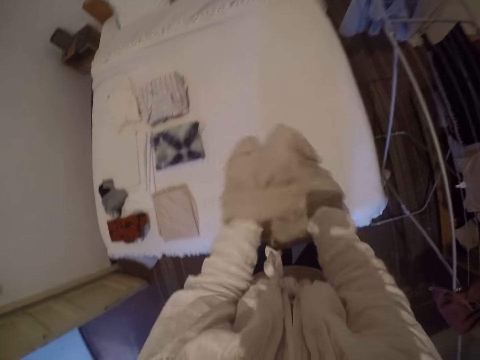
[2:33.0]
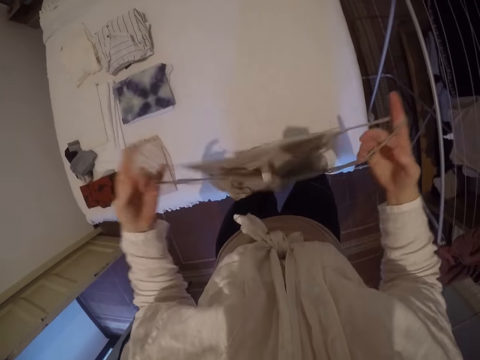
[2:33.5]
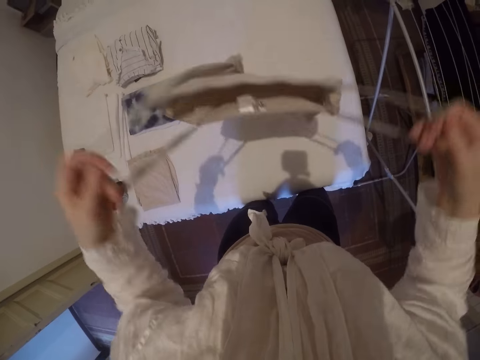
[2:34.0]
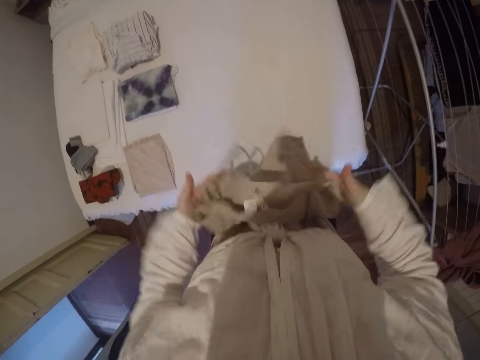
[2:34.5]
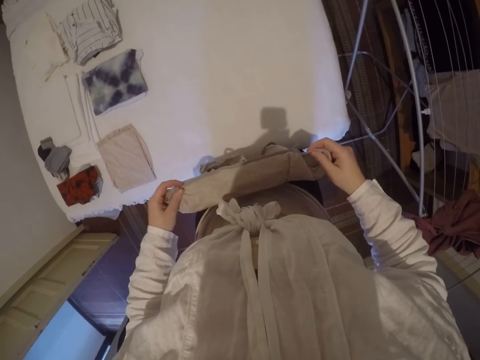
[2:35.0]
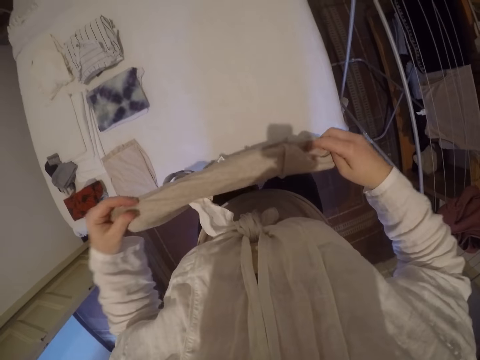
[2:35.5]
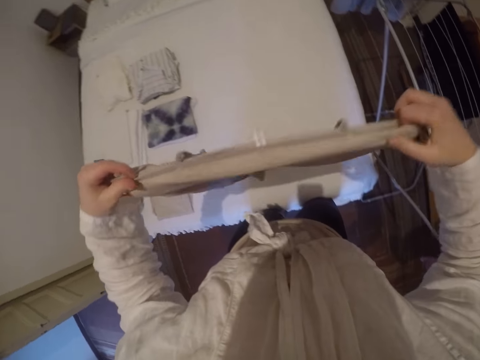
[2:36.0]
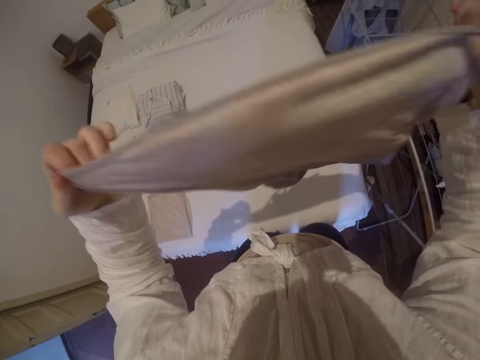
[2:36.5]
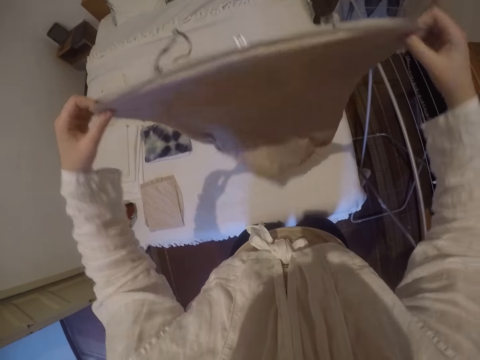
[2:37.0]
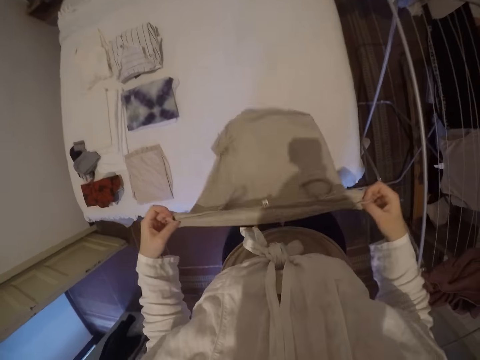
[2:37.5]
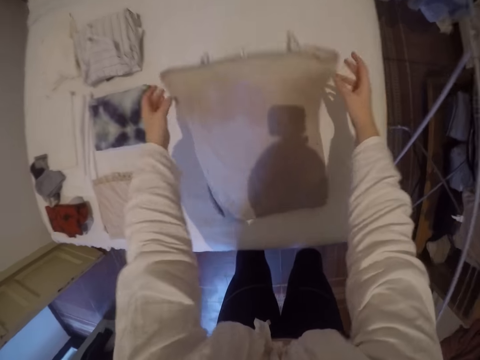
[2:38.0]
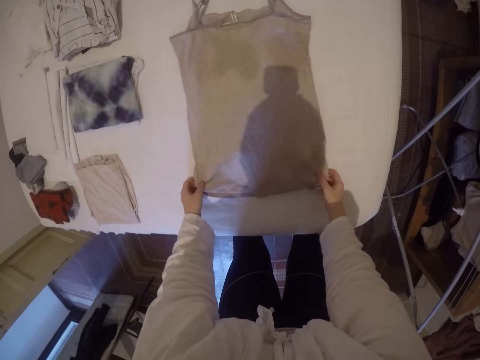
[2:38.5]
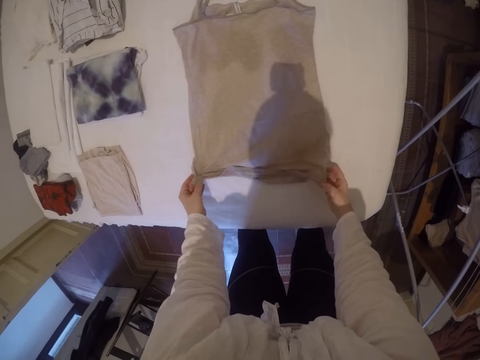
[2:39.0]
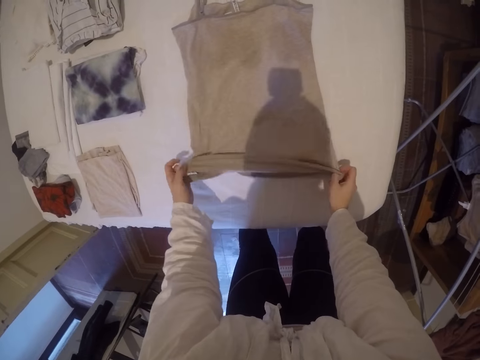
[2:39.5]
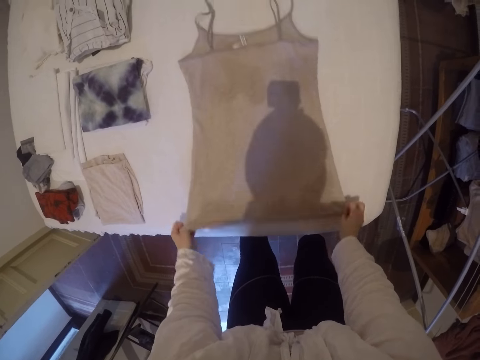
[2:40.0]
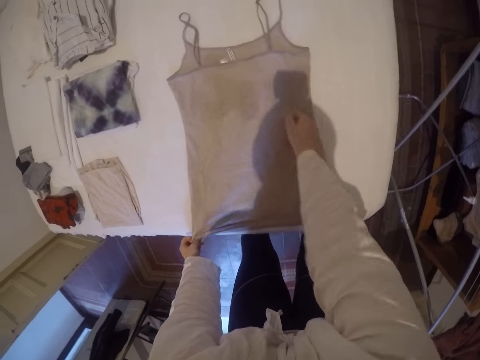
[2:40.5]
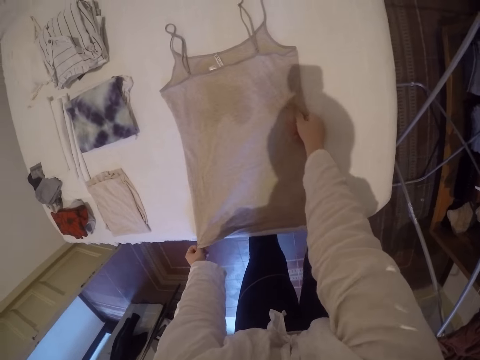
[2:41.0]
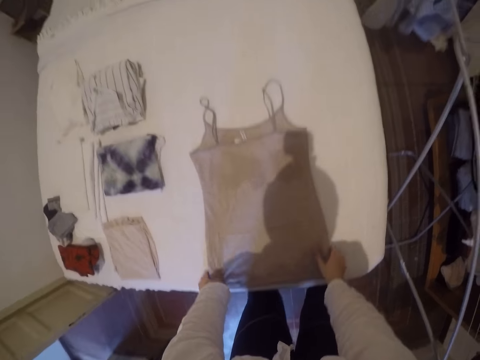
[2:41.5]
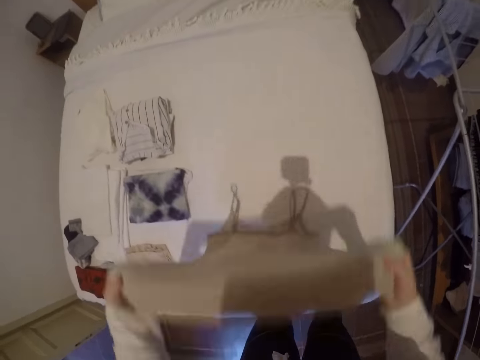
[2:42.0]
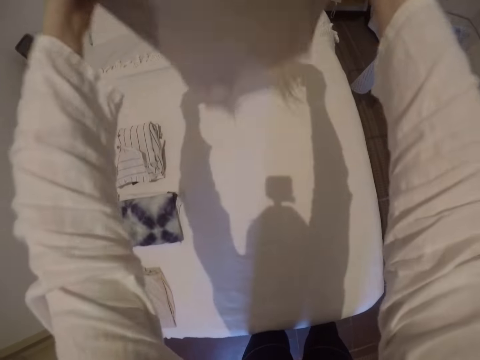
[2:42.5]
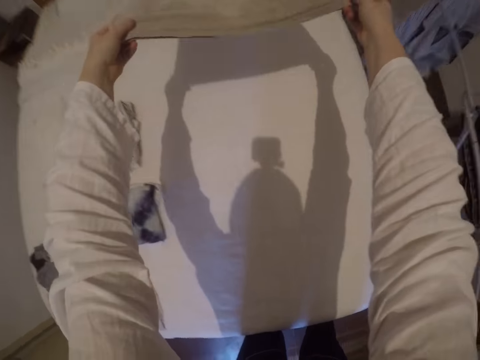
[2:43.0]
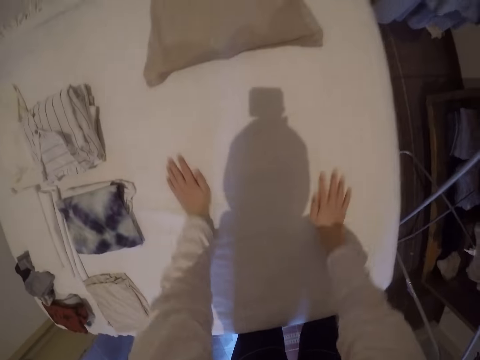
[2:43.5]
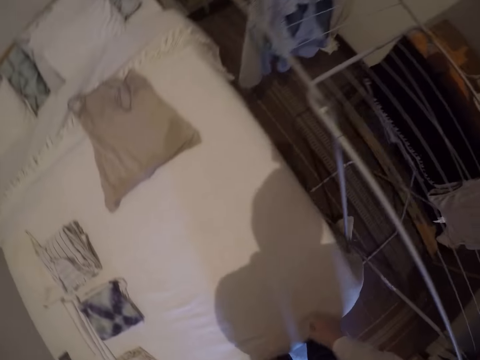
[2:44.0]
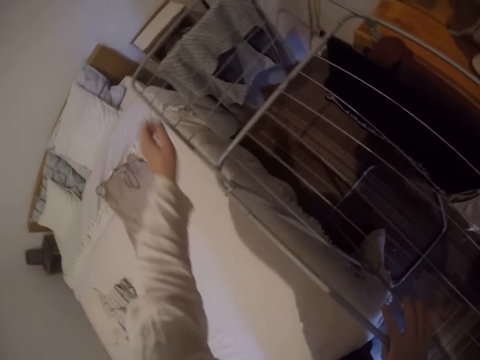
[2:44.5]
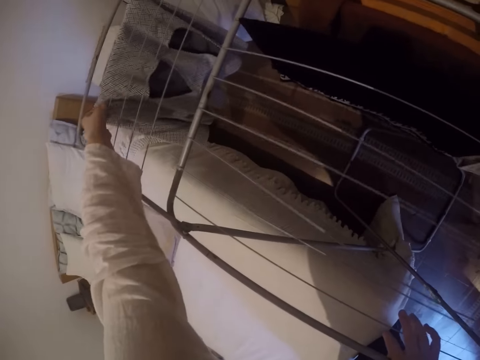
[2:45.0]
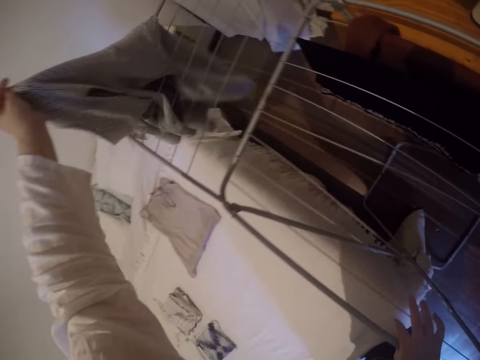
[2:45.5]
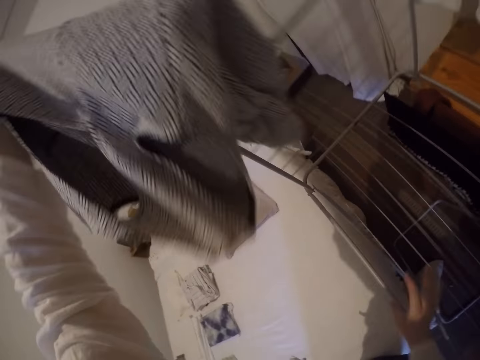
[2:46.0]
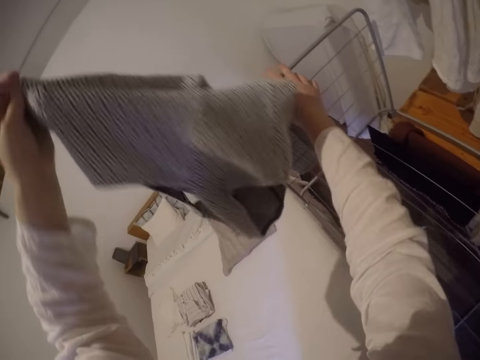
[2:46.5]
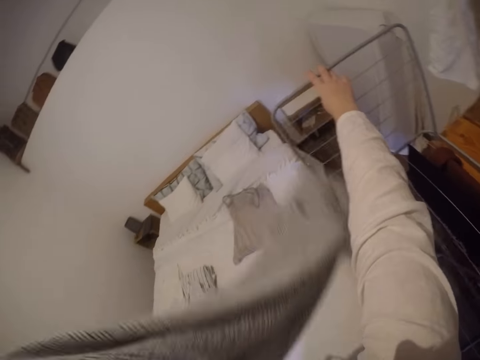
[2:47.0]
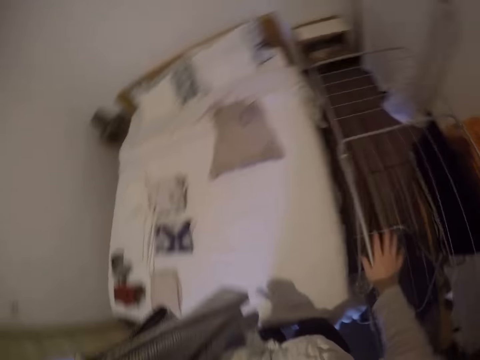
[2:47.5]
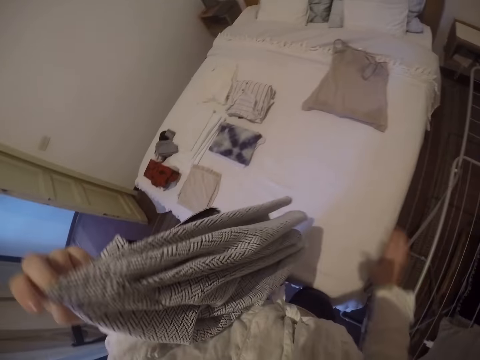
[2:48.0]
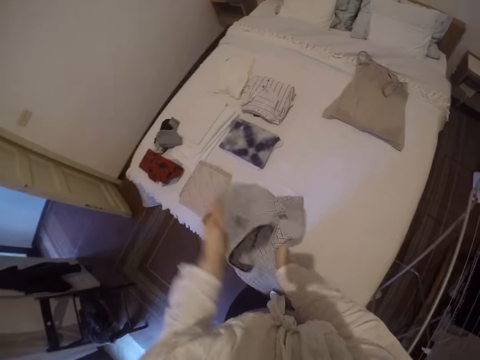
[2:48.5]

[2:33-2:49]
The camera wearer straightens the spaghetti top. They spread the cloth on the bed. They lay the spaghetti top on the bed. They reposition the cloth on the bed. They straighten the spaghetti top, wipe the spaghetti top, lift the spaghetti top, and place the spaghetti top on the bed. They hold the bed. They turn to the hanging line rack. They pick up a cloth or dress from the drying rack. They touch the drying rack. They hold the hanging line.

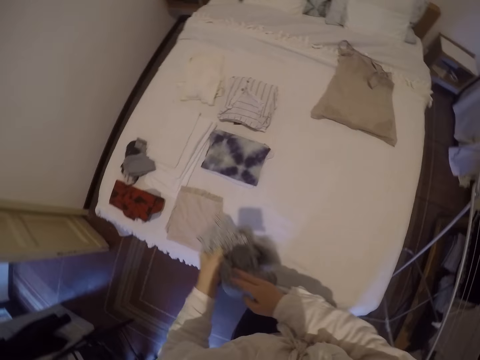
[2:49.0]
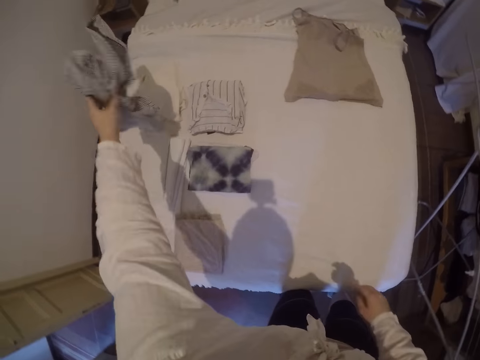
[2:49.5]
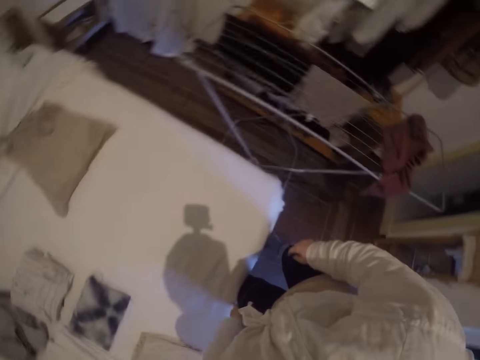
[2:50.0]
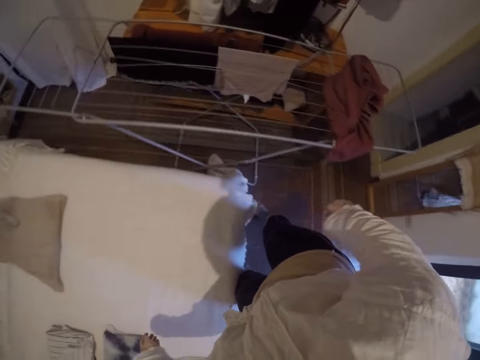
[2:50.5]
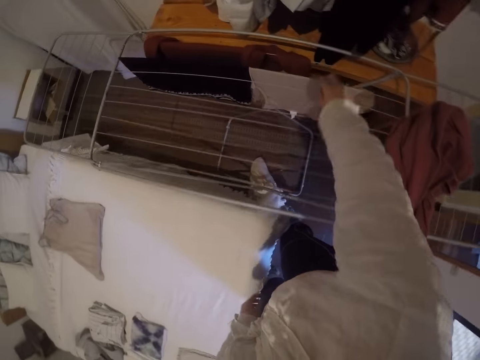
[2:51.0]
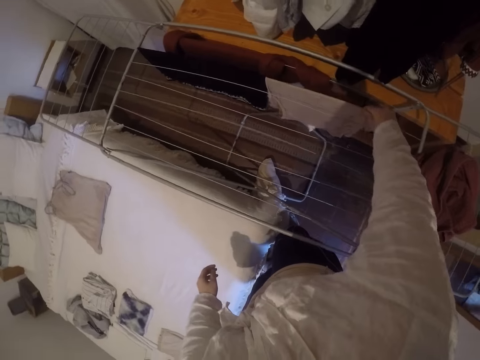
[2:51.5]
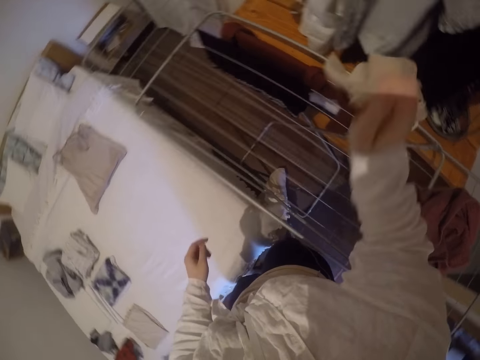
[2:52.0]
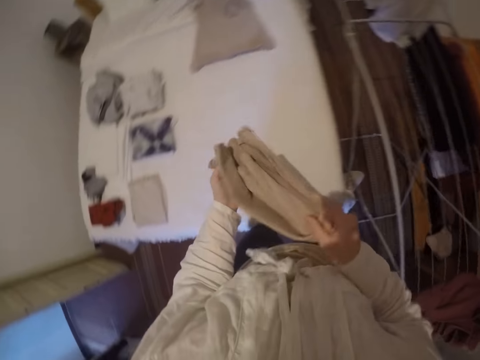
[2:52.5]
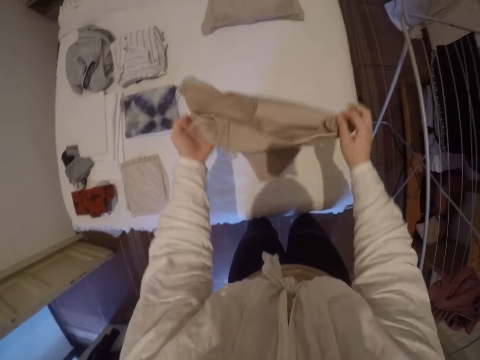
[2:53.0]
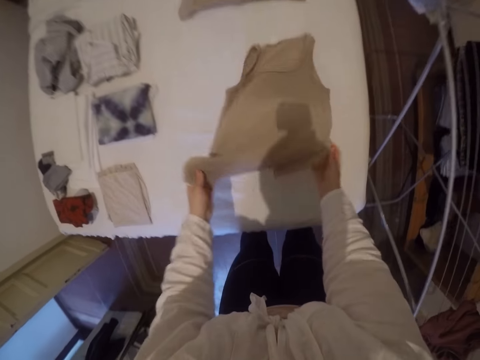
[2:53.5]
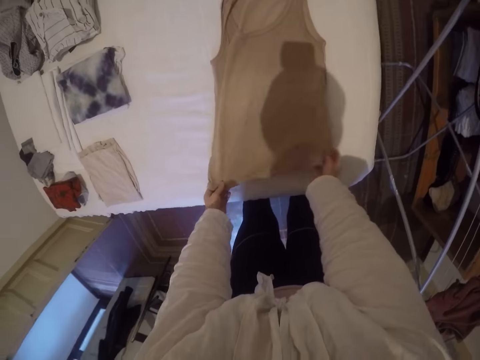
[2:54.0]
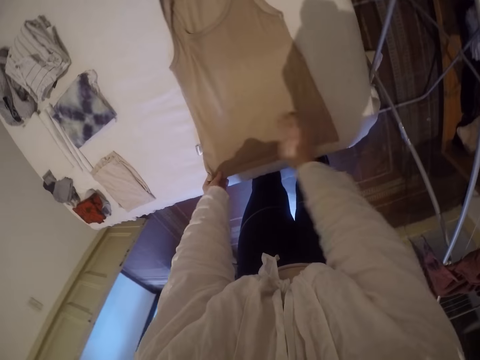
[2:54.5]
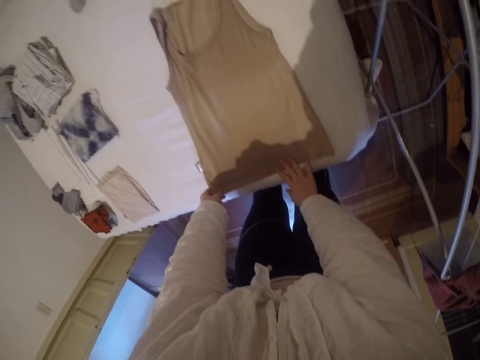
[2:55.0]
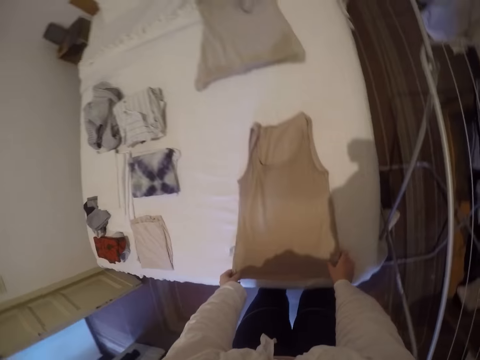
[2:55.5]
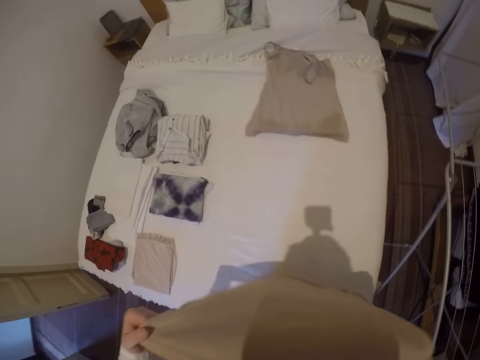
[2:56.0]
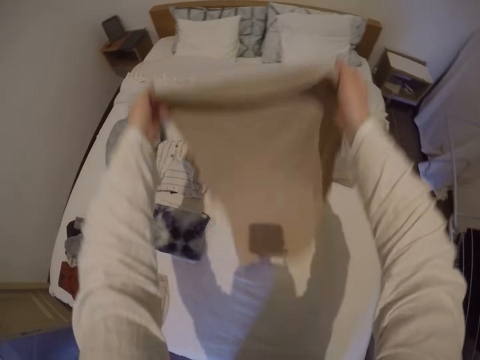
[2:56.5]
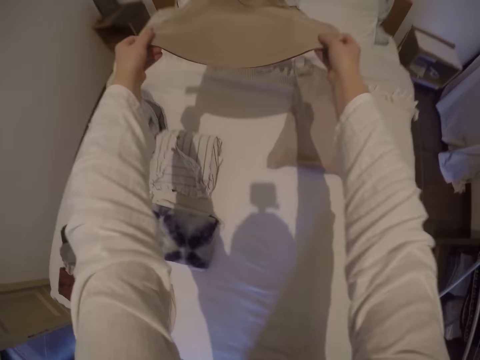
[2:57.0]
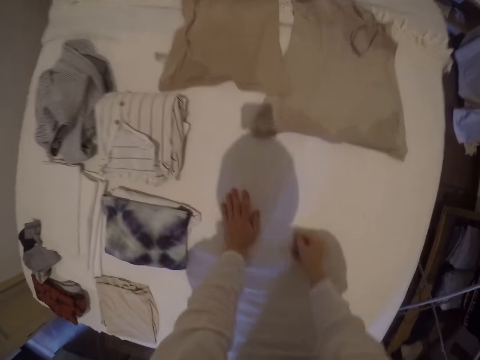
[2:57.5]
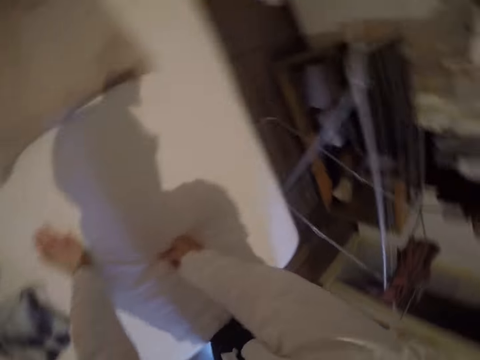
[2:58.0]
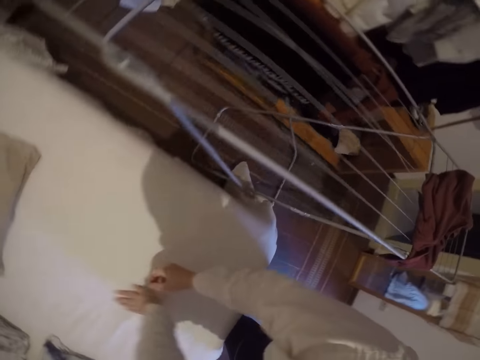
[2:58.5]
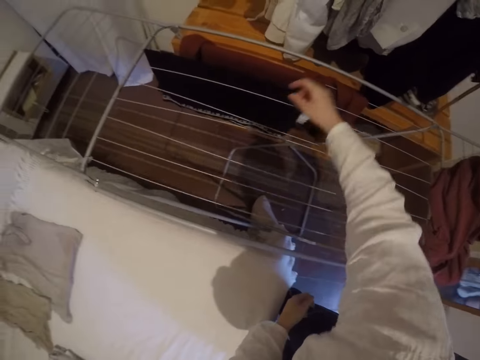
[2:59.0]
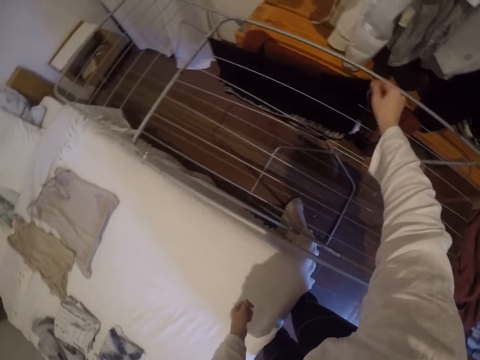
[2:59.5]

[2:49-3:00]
The camera wearer throws the cloth or dress on the bed. They hold the dress. They turn to the hanging line rack. They stretch their hand. They pick up a cloth or vest from the drying rack. They hold the vest. They drop the cloth on the bed and reposition the cloth on the bed. They straighten the vest, lift the vest, and lay the vest on the bed. They rest their hands on the bed. They turn to the hanging line rack. They stretch their hand. They pick up a cloth from the drying rack.
